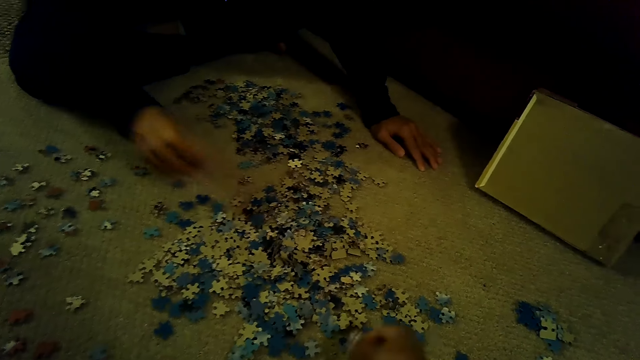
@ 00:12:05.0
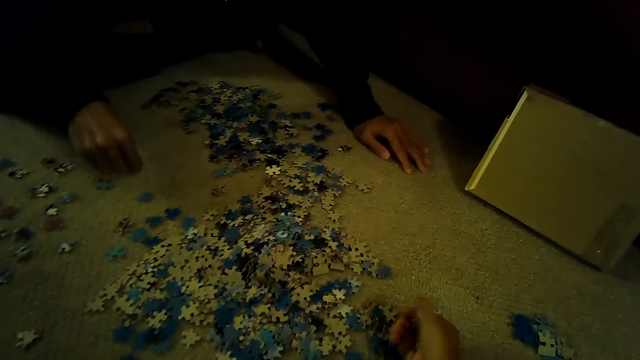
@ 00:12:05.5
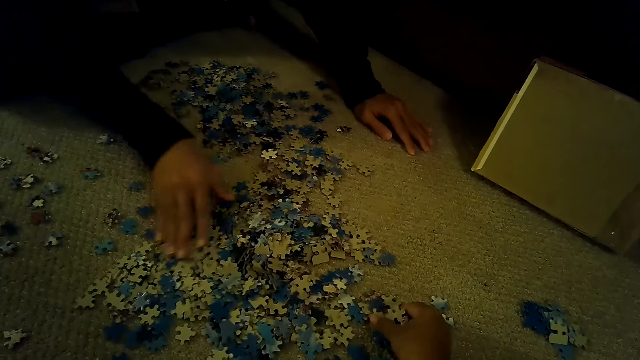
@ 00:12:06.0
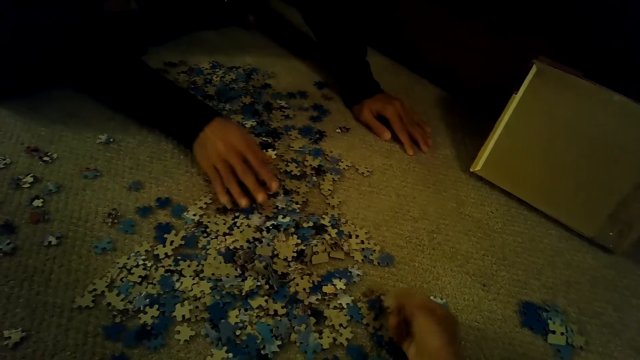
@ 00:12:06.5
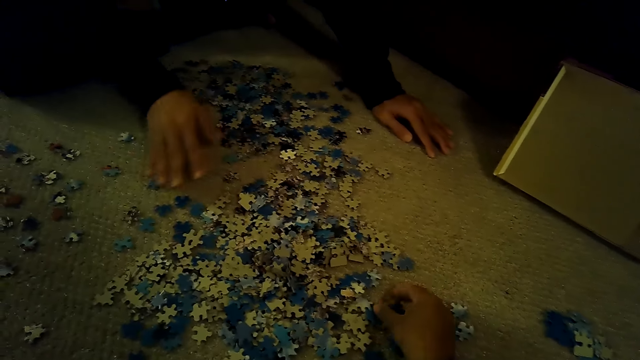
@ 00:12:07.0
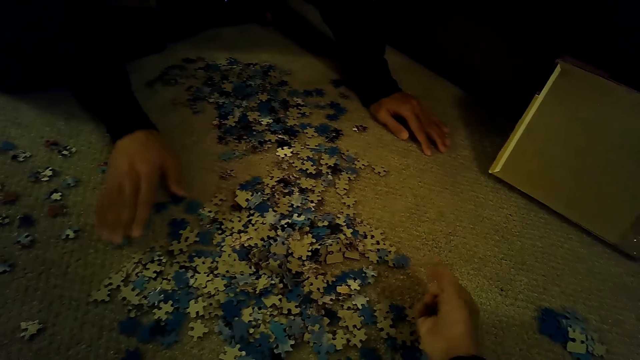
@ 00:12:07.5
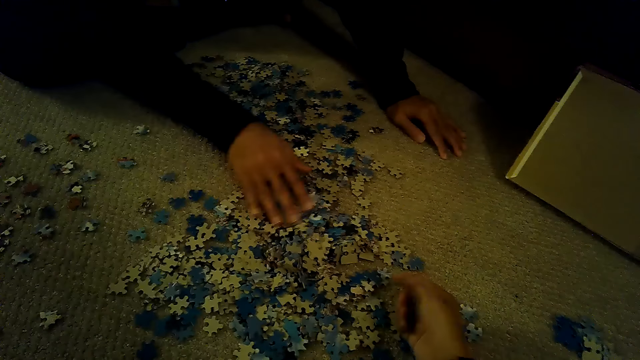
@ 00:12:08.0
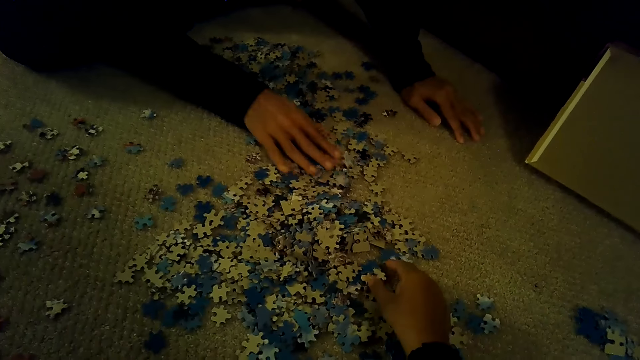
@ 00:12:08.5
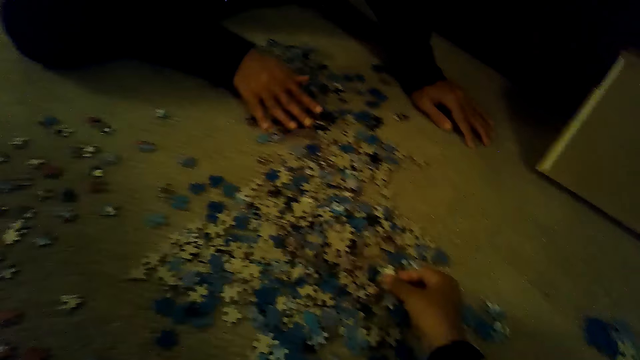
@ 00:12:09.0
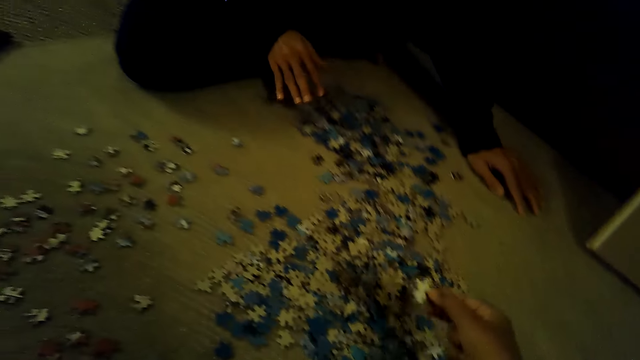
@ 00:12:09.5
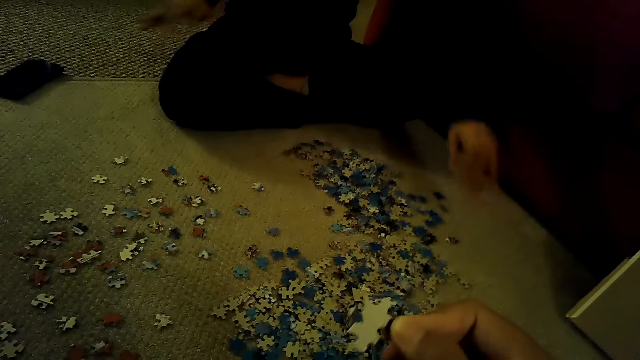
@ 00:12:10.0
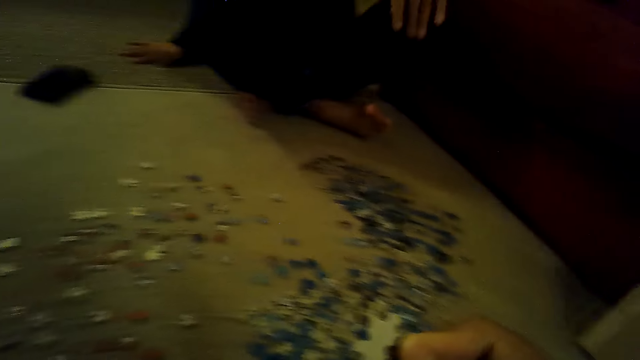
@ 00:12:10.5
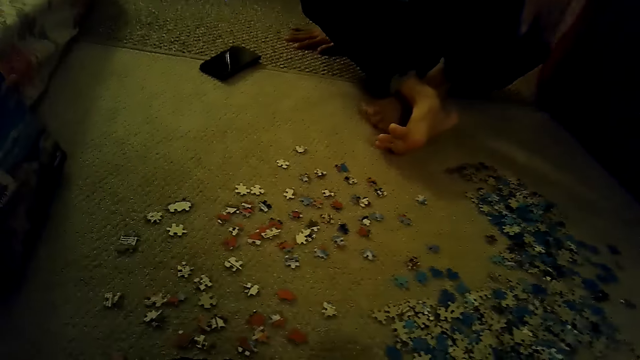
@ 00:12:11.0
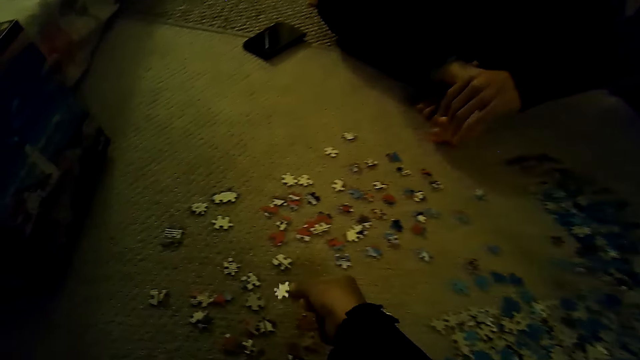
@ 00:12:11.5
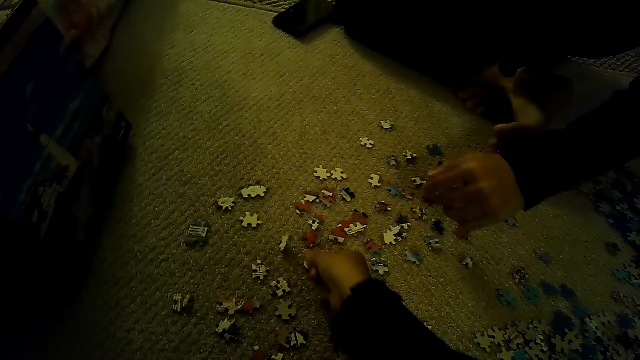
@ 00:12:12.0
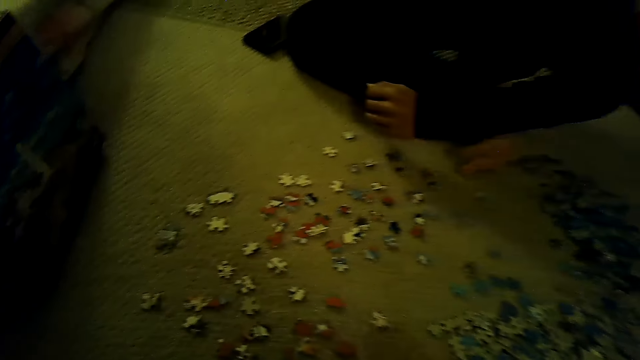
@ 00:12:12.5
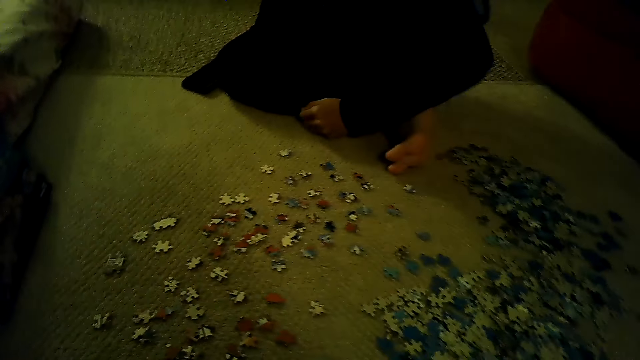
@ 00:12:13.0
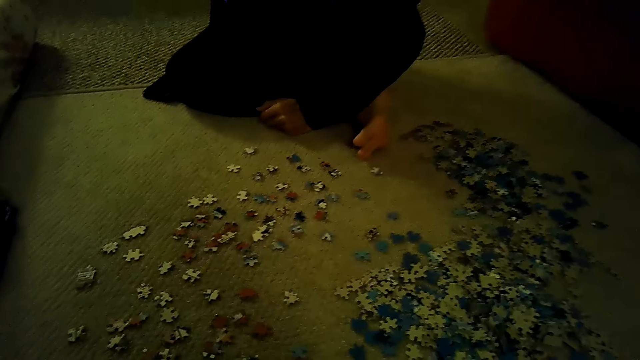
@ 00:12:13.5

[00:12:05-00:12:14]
A man swings the right hand, swings the left hand and moves the body.

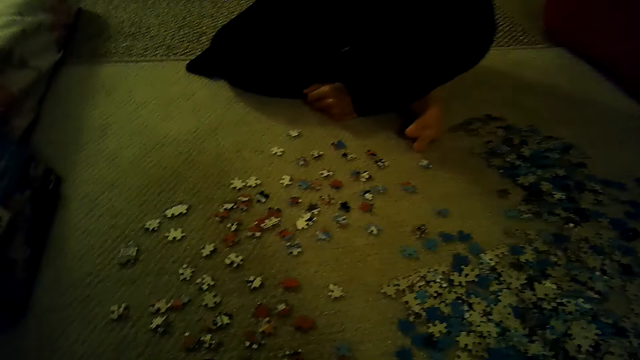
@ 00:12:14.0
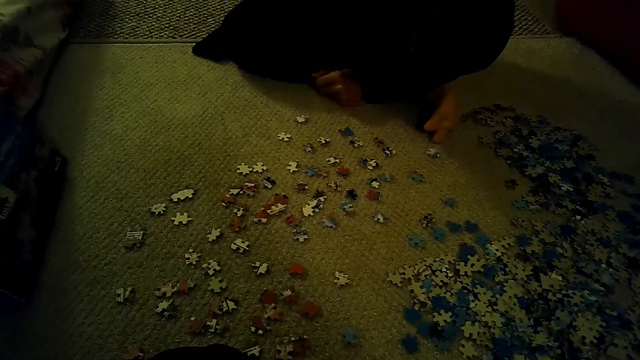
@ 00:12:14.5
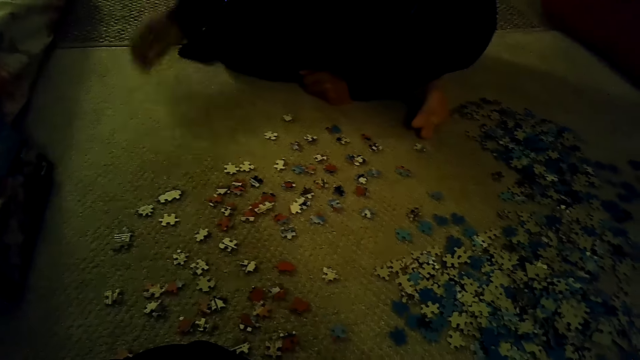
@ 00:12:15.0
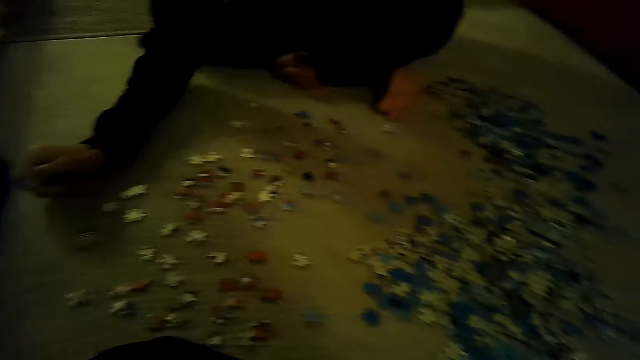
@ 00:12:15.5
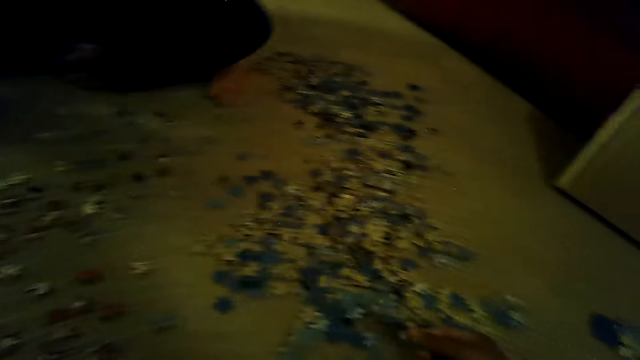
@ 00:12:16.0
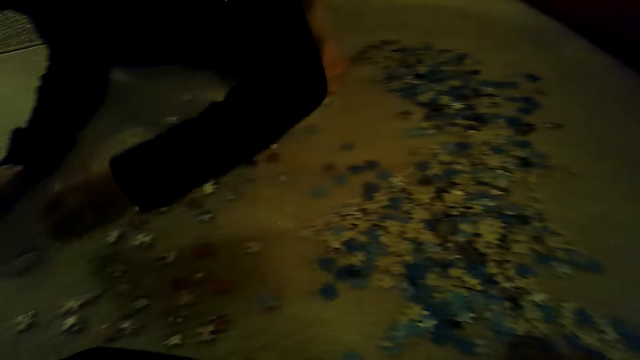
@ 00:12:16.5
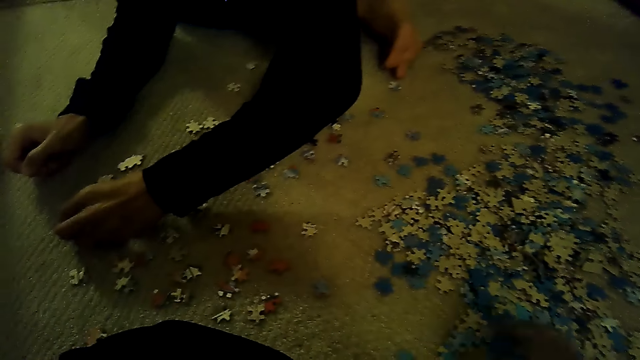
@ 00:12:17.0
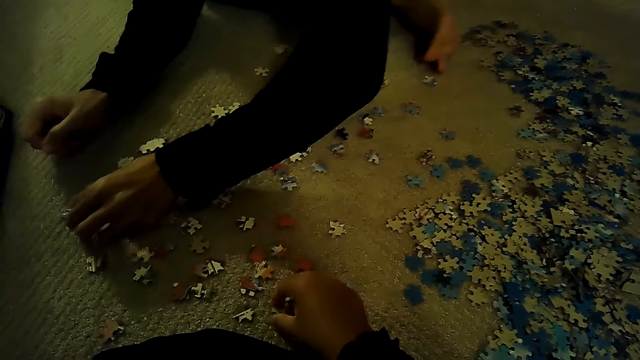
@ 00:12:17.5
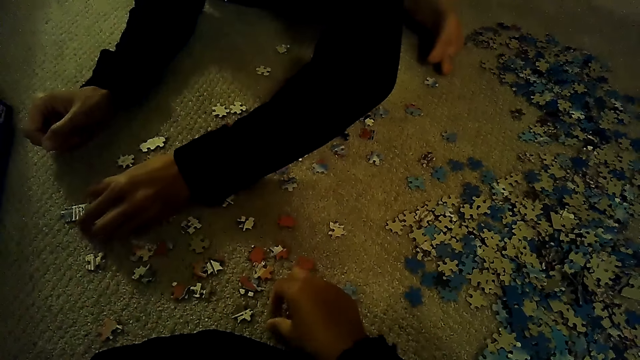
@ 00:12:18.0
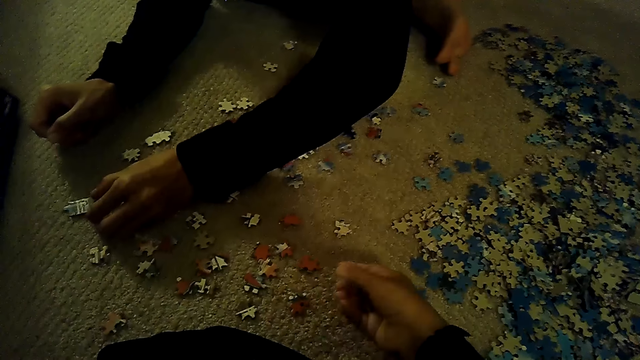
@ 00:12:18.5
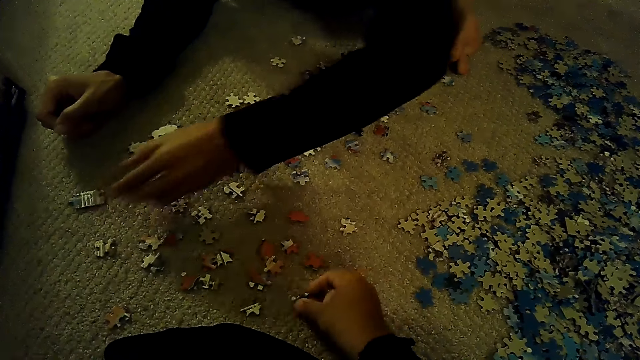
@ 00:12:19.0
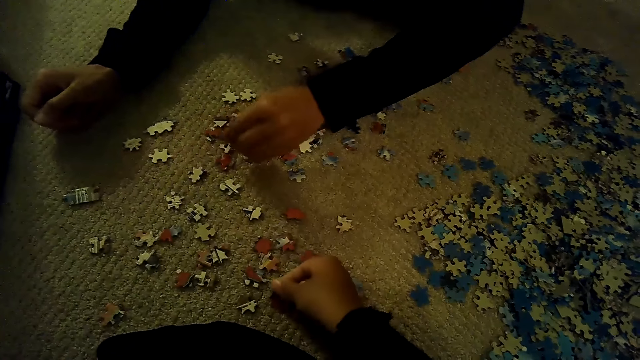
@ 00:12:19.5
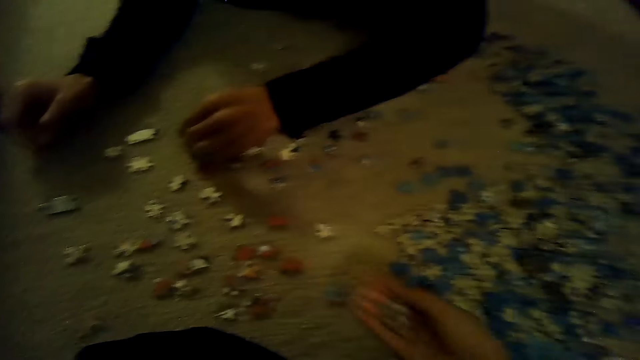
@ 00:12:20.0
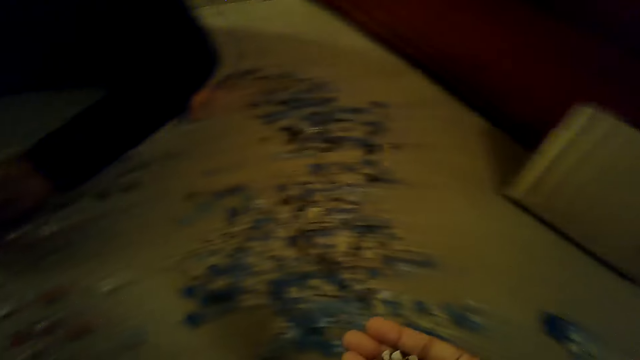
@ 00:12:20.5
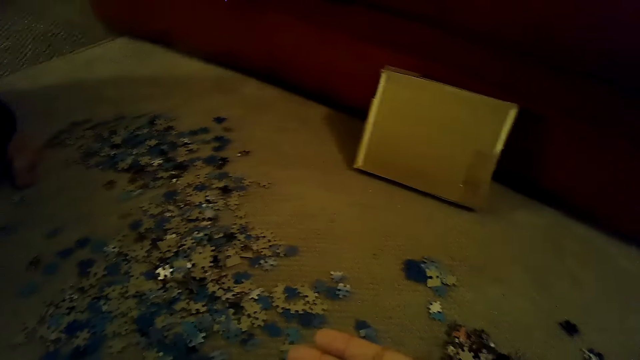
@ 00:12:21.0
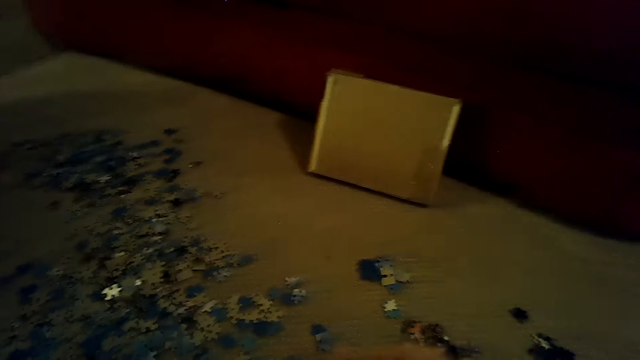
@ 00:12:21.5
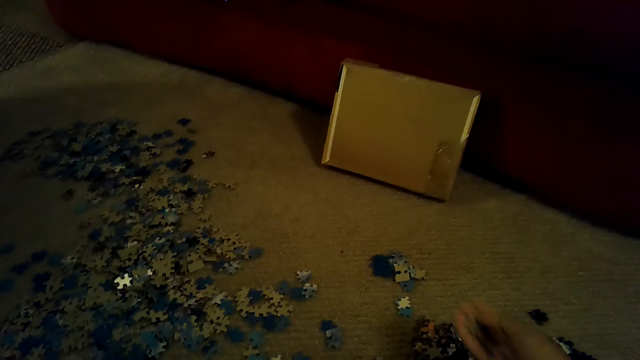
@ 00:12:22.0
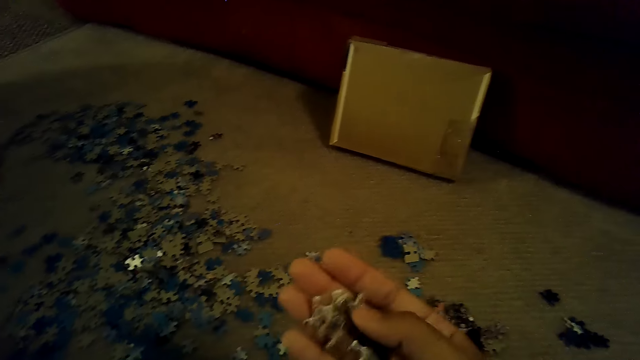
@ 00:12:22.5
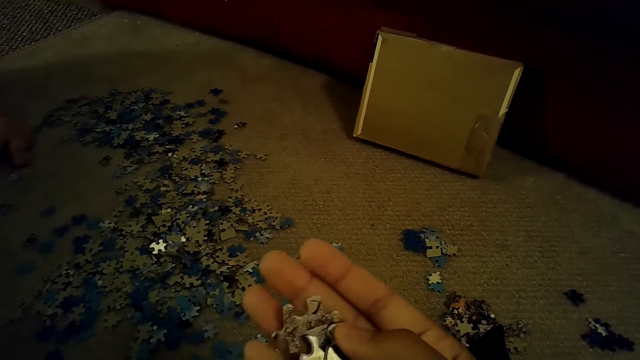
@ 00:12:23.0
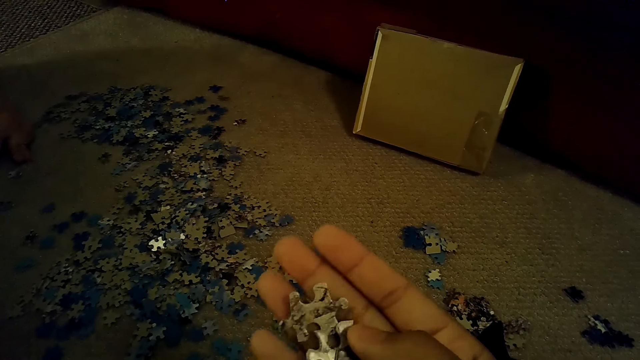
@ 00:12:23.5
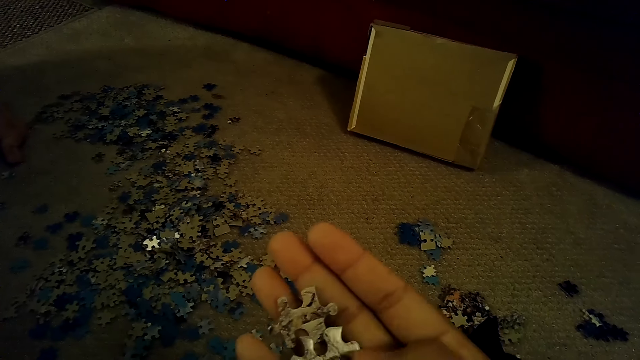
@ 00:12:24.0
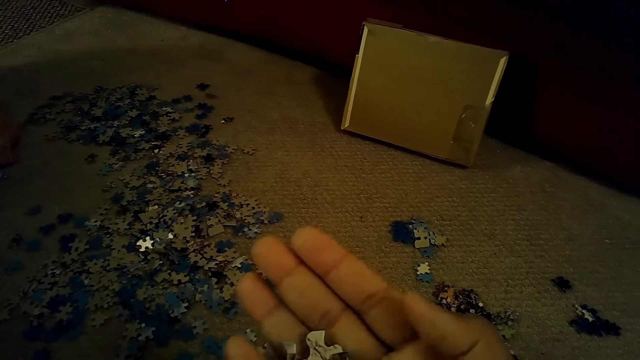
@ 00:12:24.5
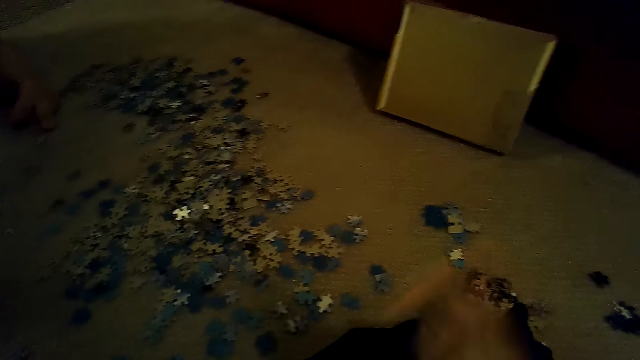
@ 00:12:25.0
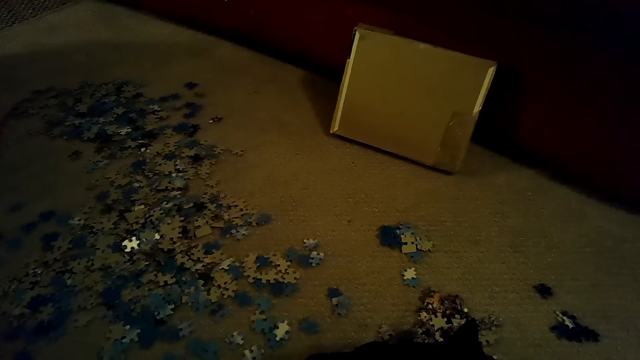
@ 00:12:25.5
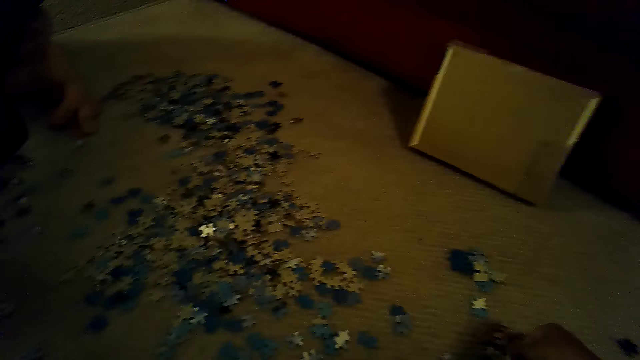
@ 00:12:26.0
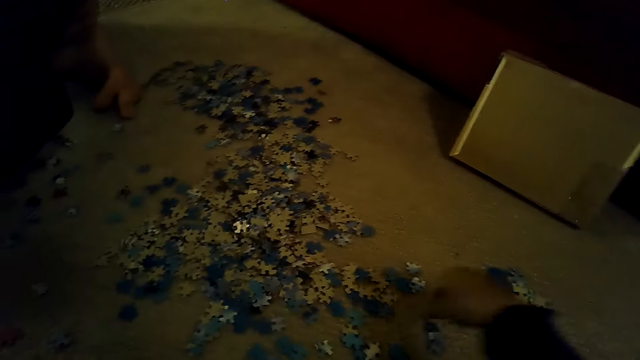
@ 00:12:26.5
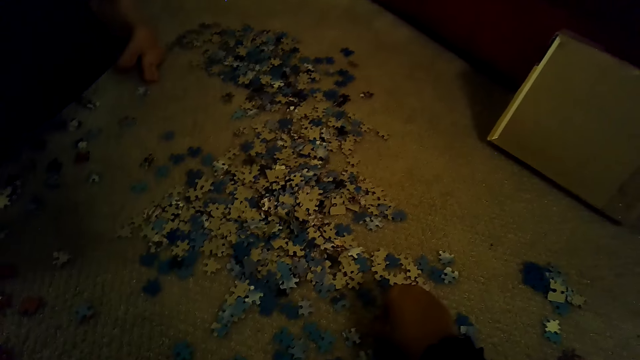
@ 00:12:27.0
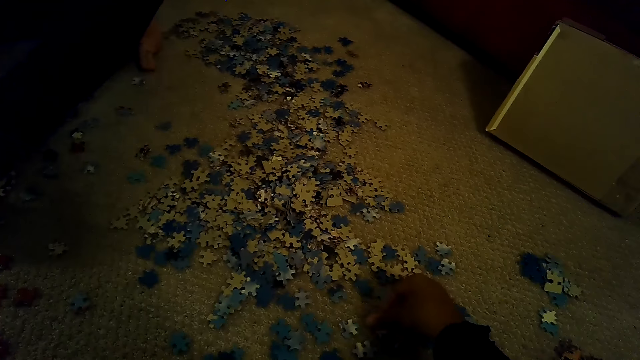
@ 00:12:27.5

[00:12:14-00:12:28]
A man swings the right hand. The man leans the right hand on the floor, swings the left hand, and sorts the pieces of a jigsaw puzzle. The man plays the jigsaw puzzle game. The camera wearer looks around. They stare at the pieces of the jigsaw puzzle. They drop the pieces of the jigsaw puzzle. They pick up the jigsaw puzzle pieces and sort the pieces of the jigsaw puzzle.
